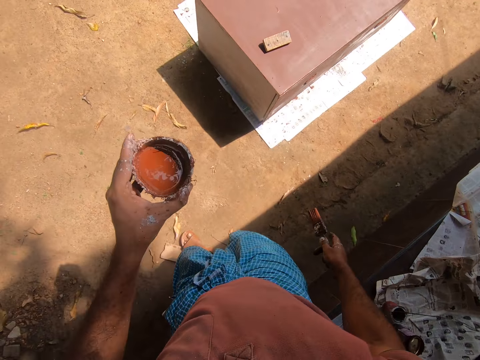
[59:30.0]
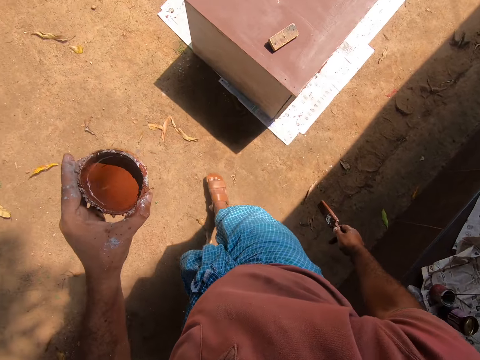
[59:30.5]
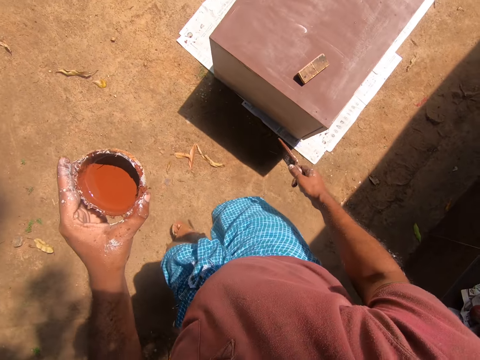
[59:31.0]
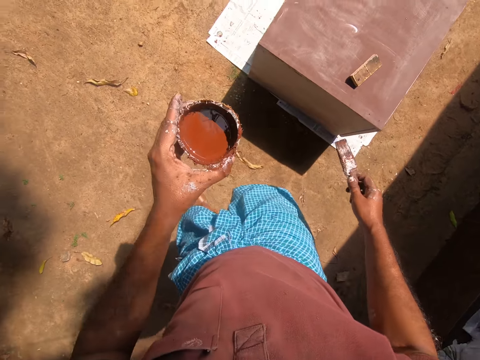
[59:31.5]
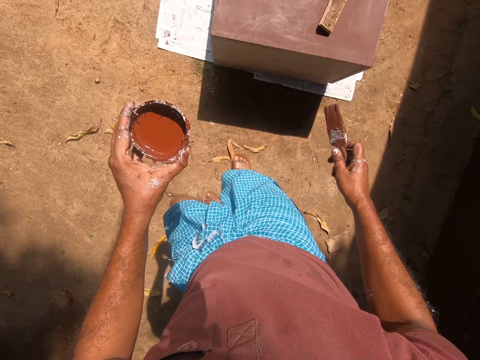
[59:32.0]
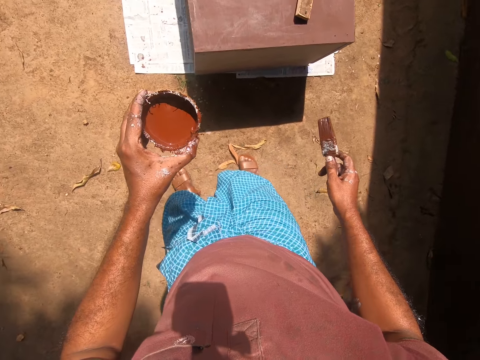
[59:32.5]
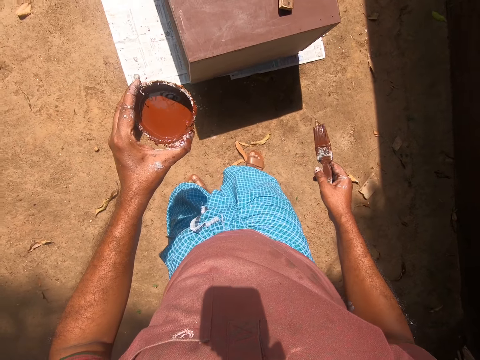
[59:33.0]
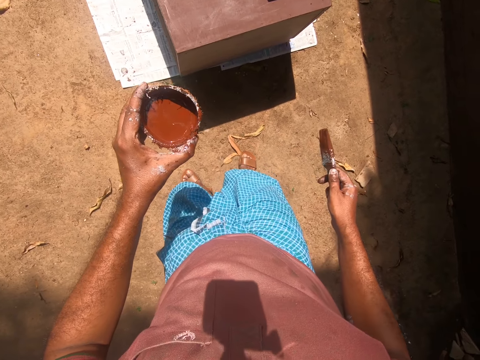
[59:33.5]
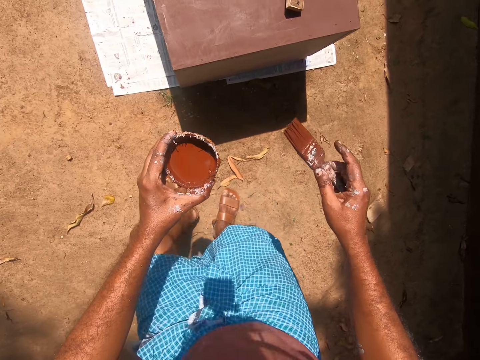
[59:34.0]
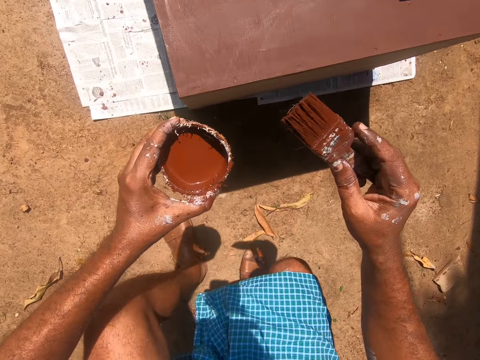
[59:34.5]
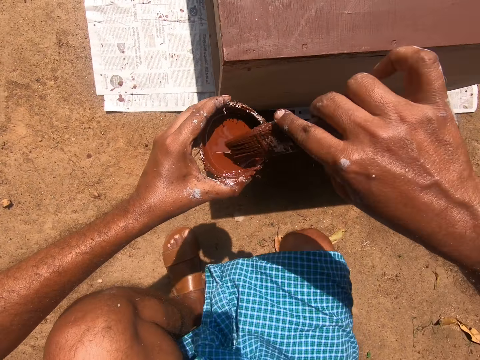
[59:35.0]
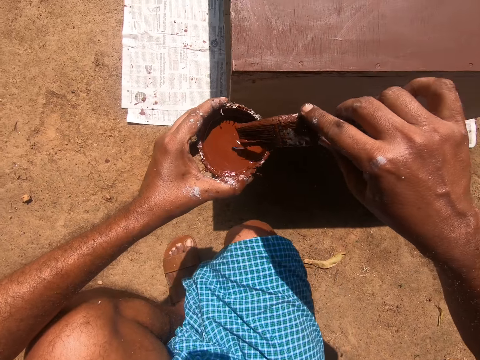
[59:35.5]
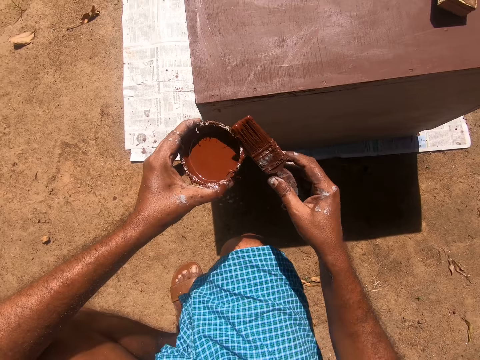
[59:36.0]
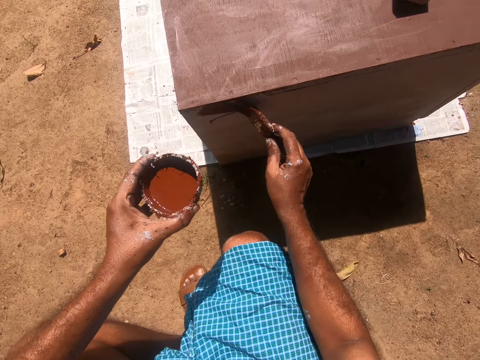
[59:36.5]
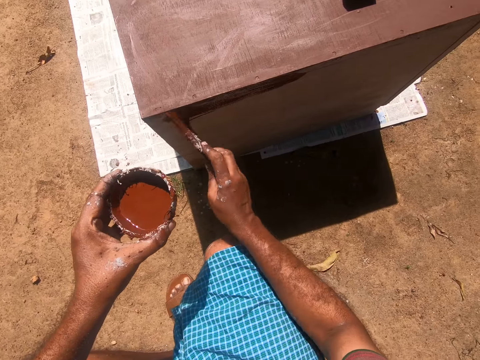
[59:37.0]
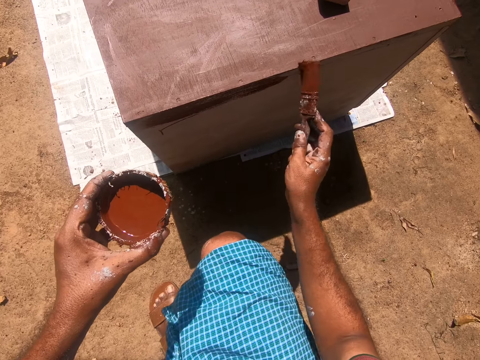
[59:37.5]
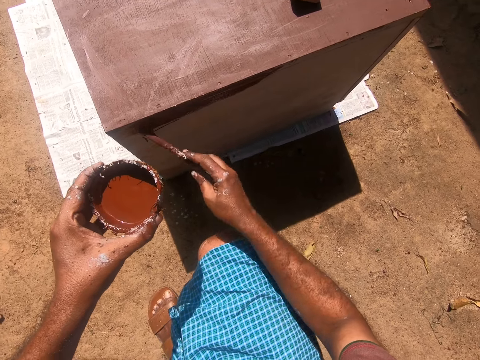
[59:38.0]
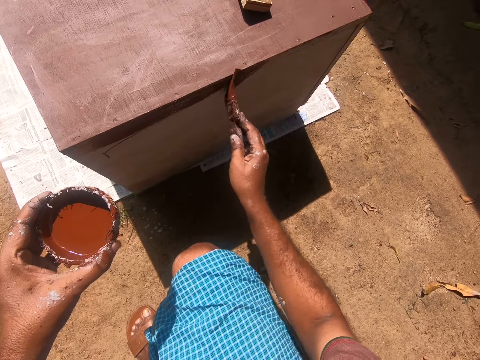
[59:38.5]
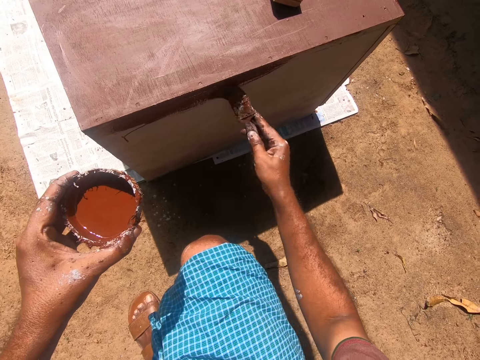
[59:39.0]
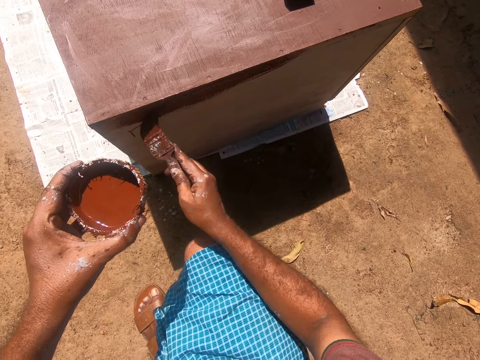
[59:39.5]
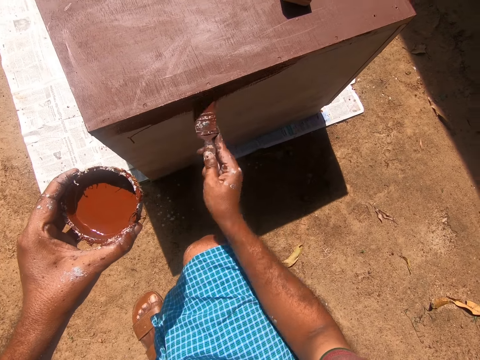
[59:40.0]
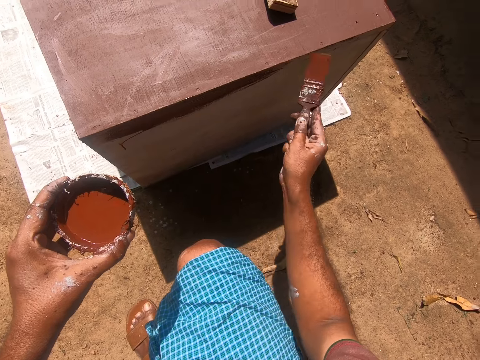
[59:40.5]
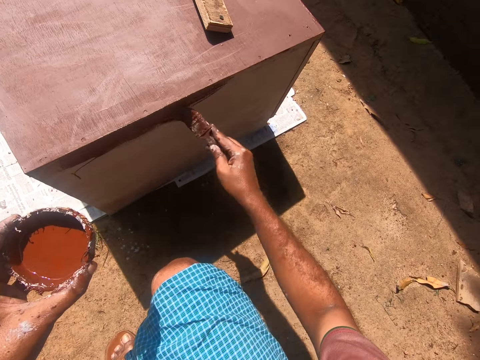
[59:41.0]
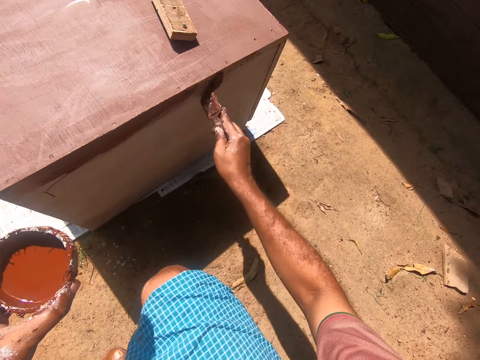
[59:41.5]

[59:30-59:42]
The camera wearer walks towards the cupboard. They squat down. They dip the paintbrush into the coconut shell containing paint. They paint the cupboard with the painting brush.

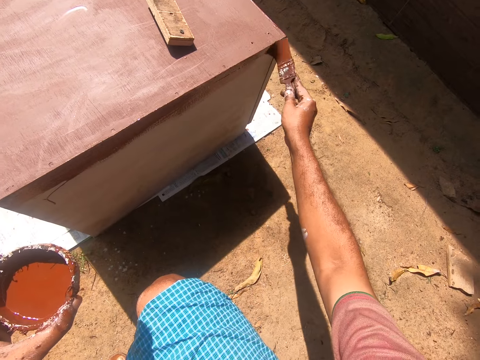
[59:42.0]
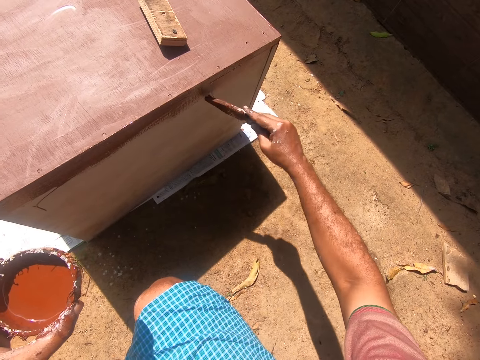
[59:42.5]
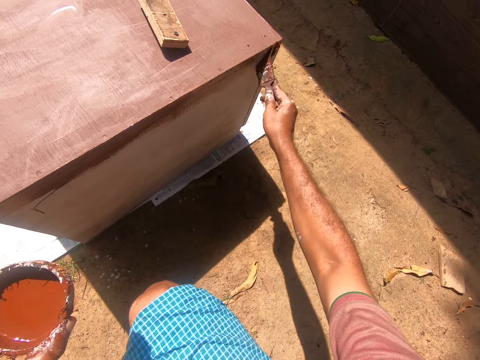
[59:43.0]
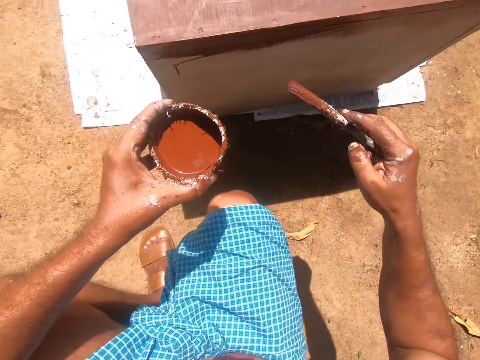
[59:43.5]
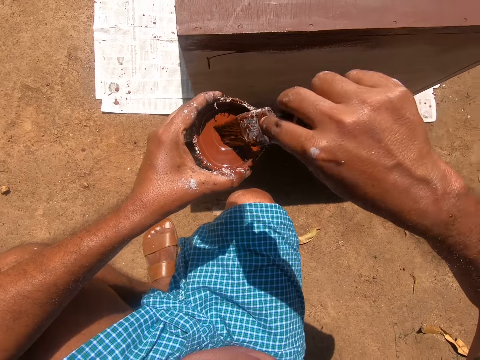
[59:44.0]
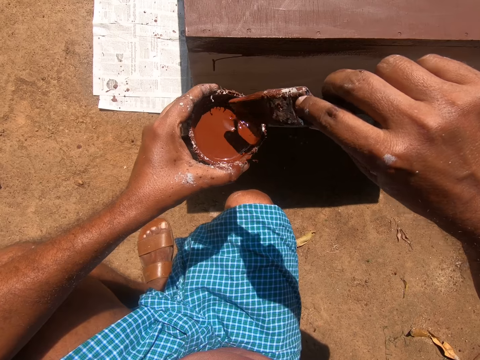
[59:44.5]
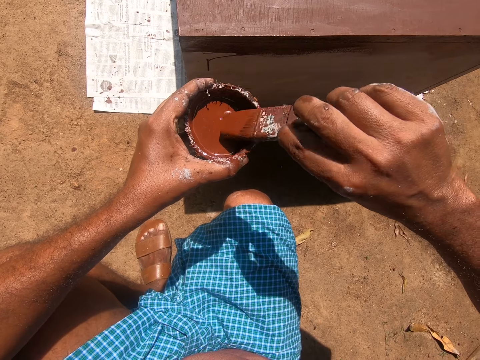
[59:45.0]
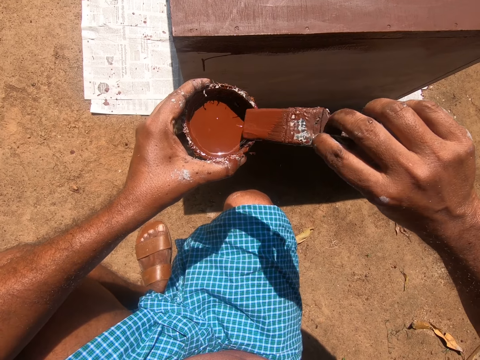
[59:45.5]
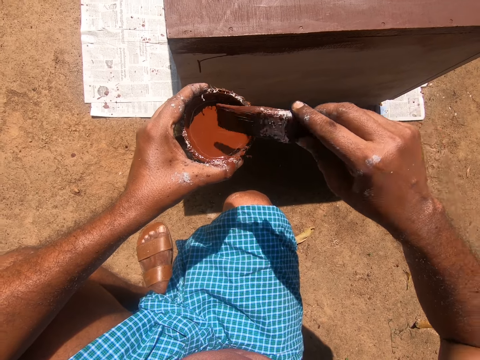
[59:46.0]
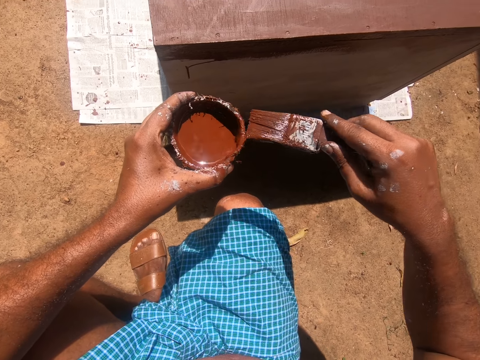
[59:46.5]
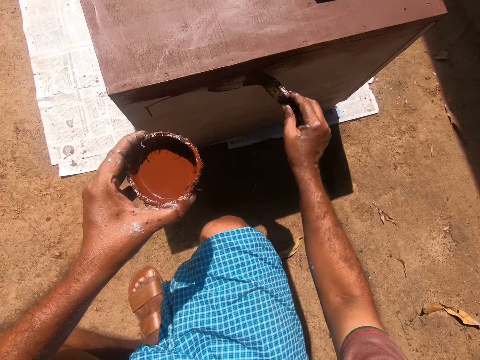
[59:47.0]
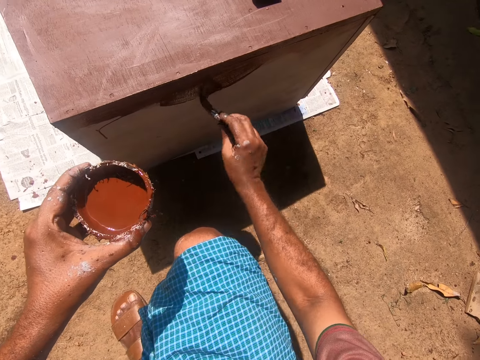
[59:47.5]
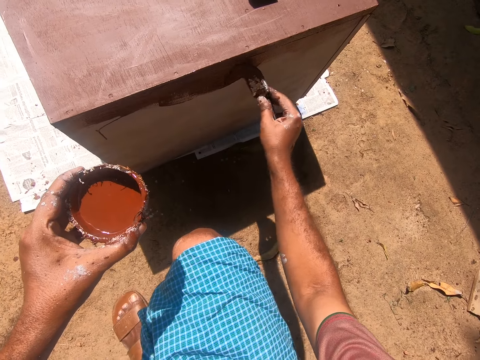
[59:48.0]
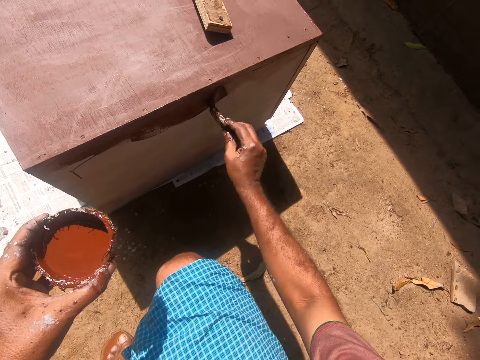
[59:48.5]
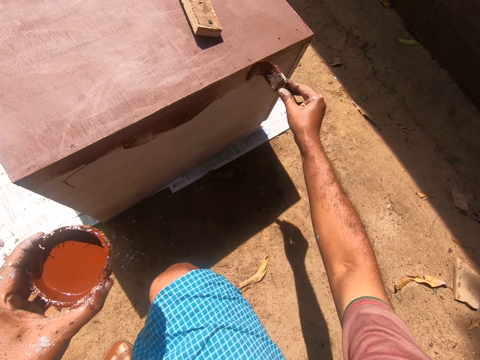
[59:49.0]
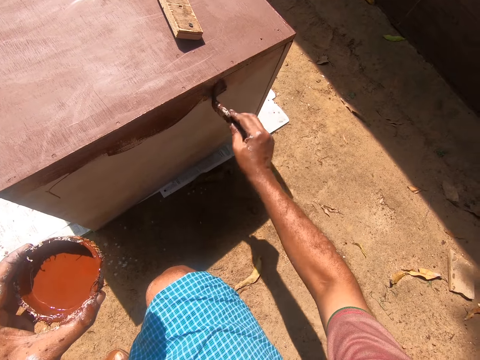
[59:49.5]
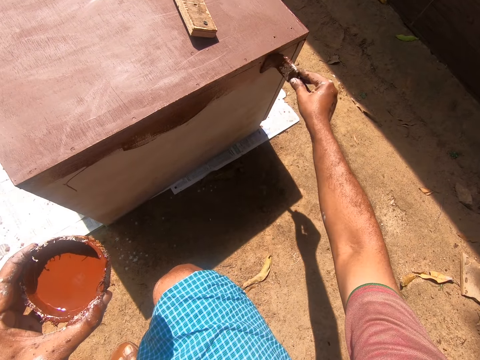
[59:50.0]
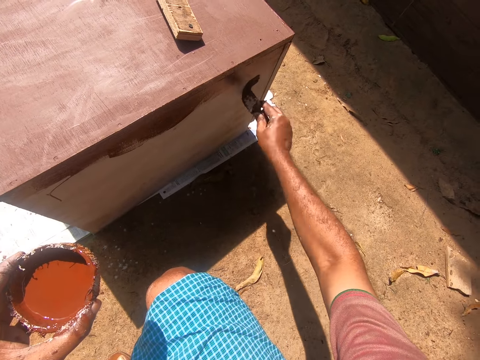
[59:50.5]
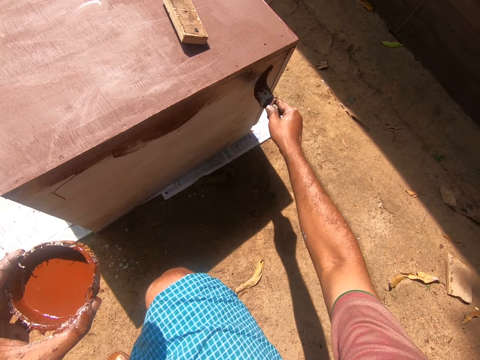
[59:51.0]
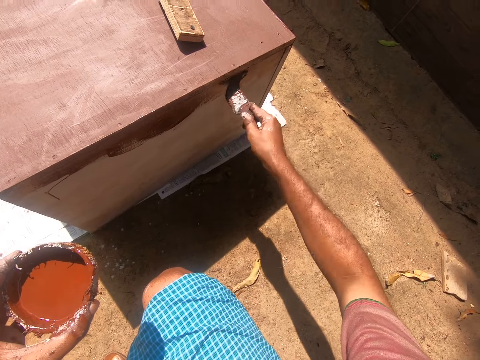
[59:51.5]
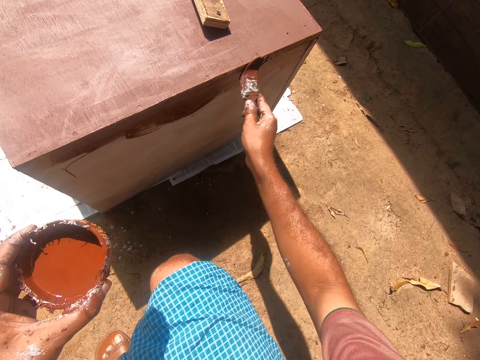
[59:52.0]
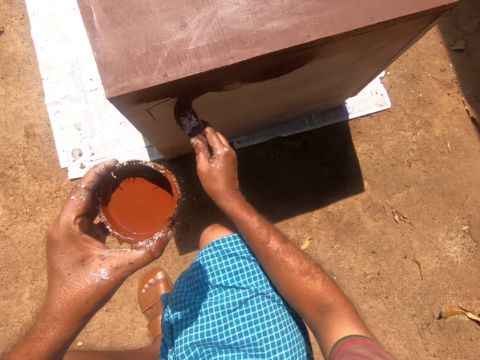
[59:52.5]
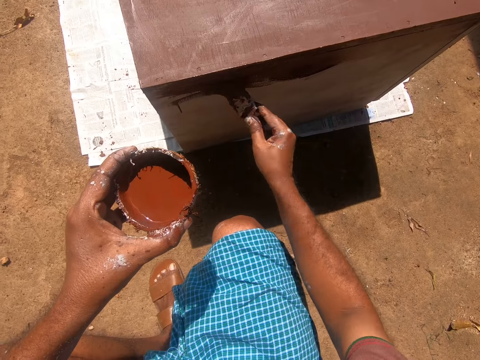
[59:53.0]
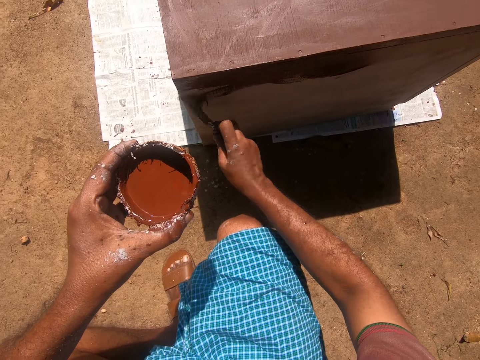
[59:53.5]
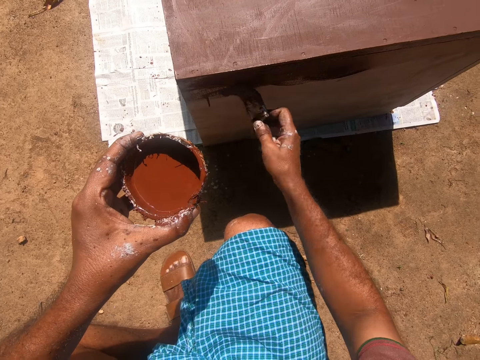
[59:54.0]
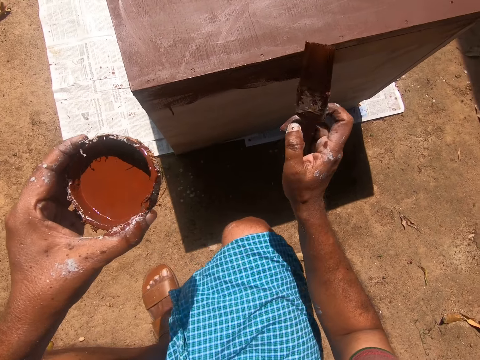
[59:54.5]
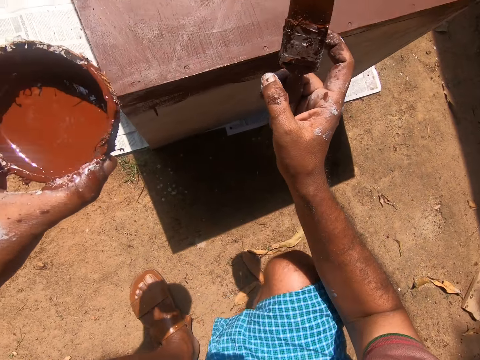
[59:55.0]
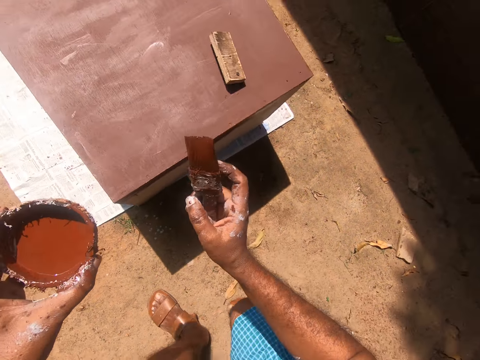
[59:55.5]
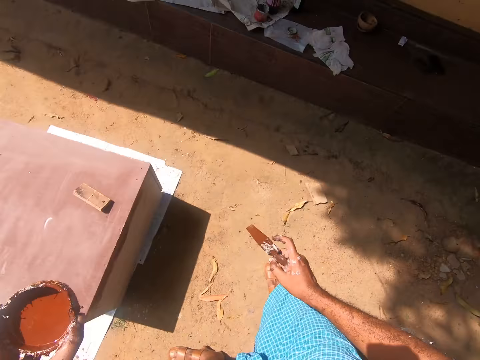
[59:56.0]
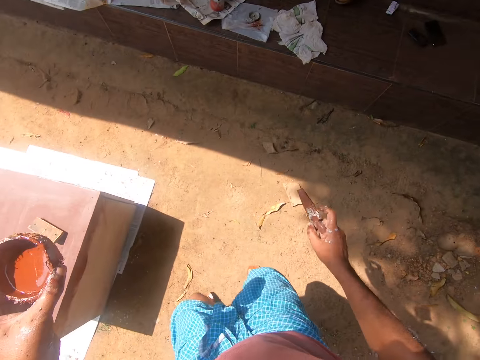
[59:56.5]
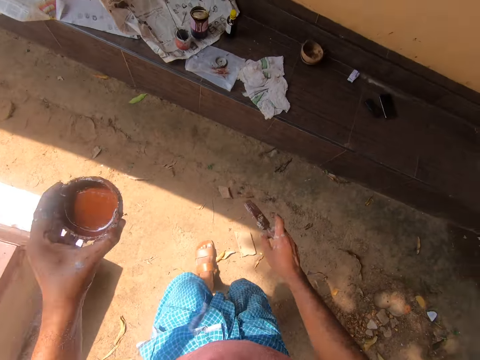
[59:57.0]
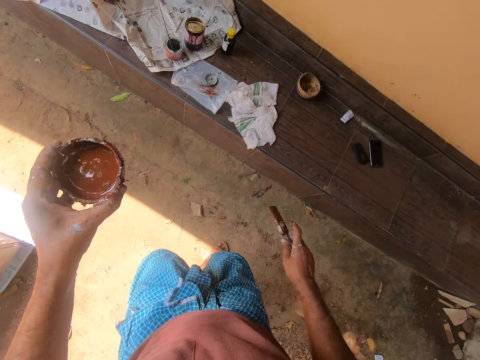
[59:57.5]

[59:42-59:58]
The camera wearer dips a paintbrush in paint. They paint the cabinet. They stand up and walk towards the bench.
